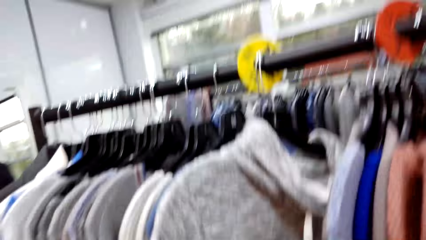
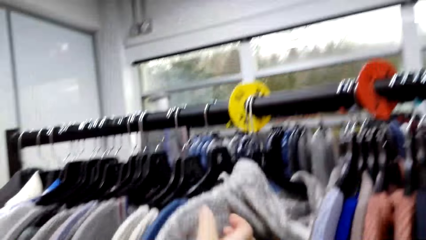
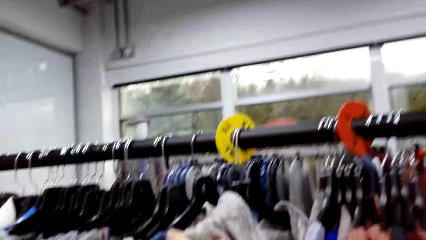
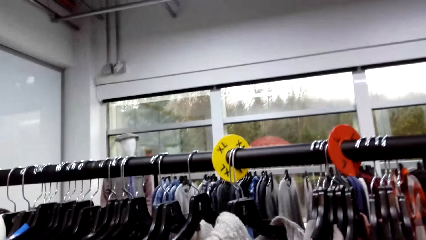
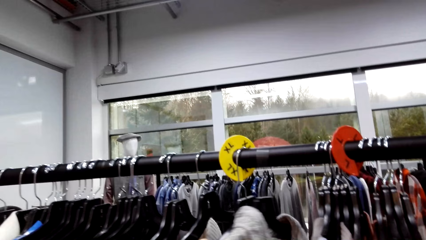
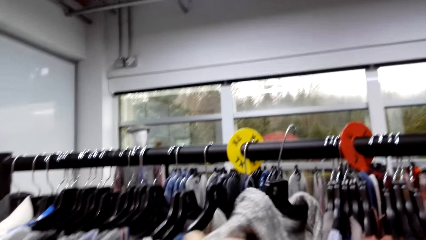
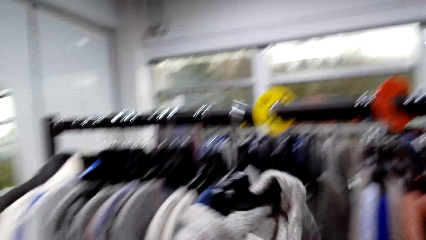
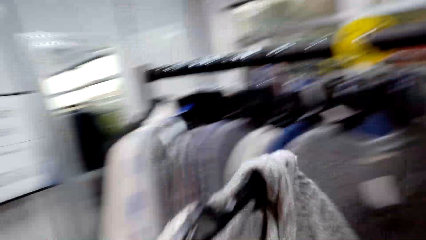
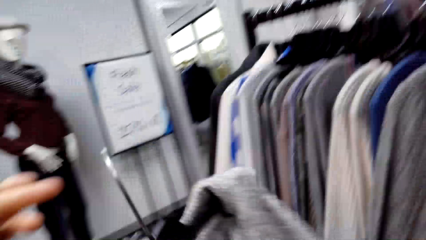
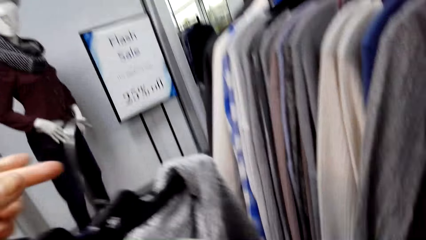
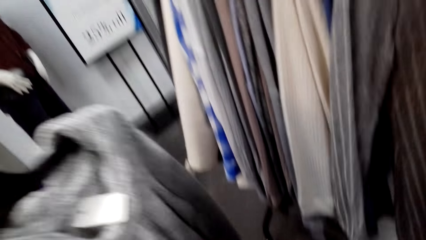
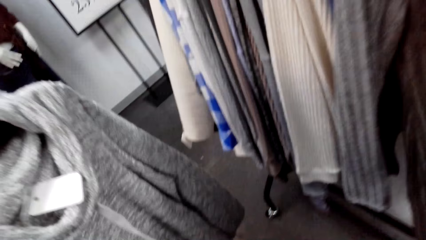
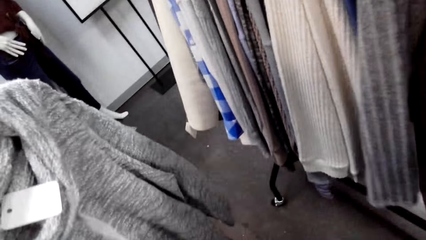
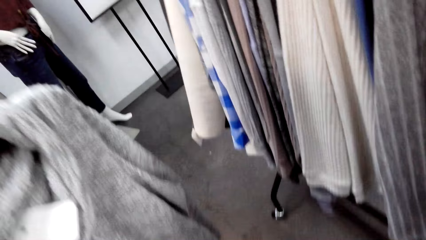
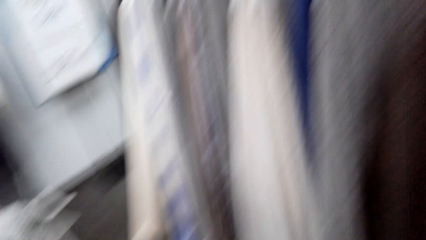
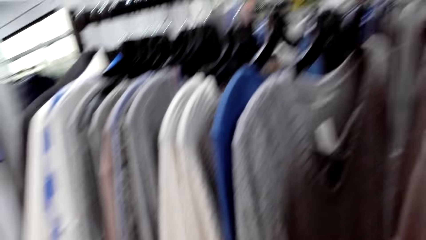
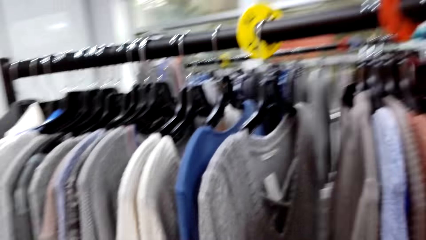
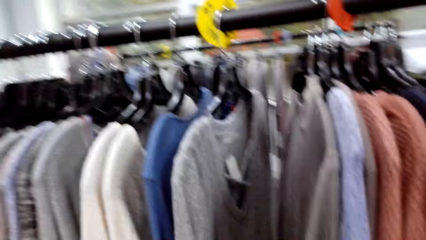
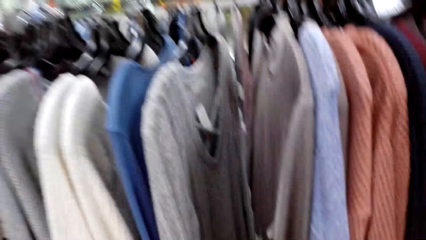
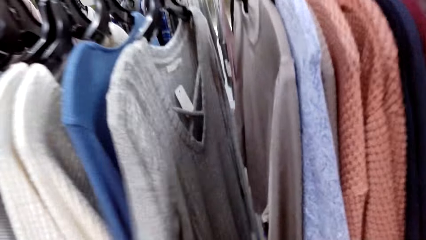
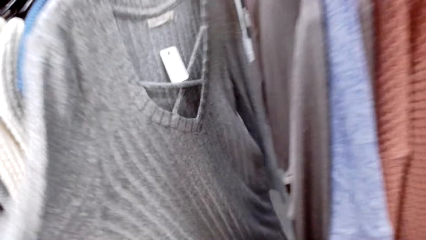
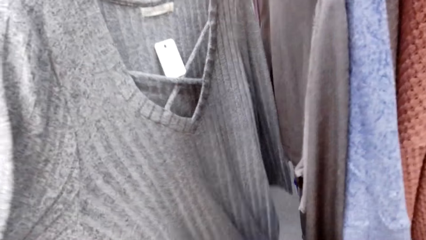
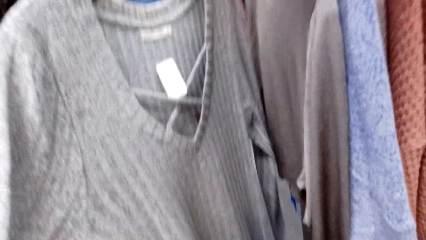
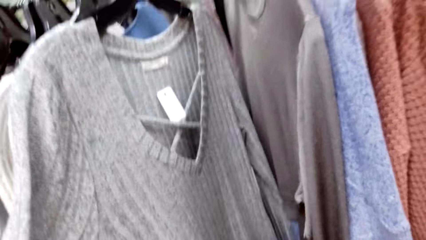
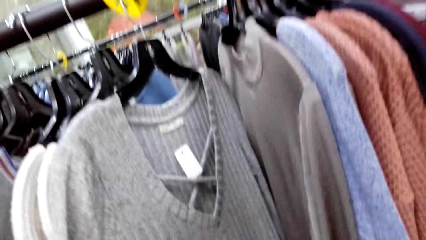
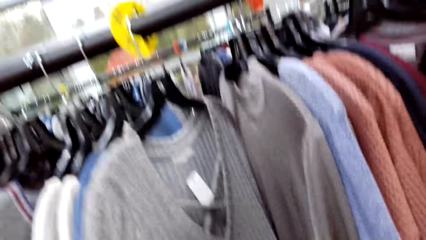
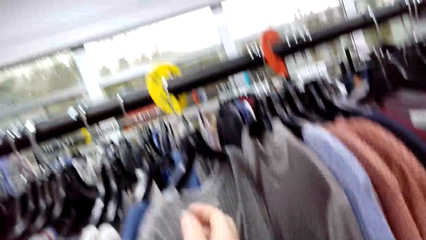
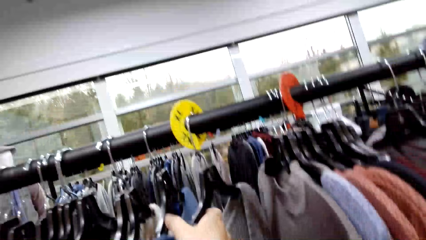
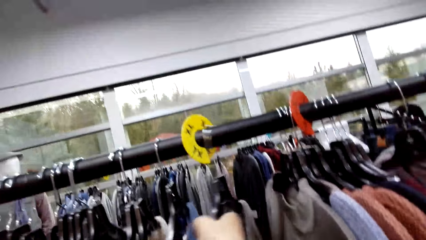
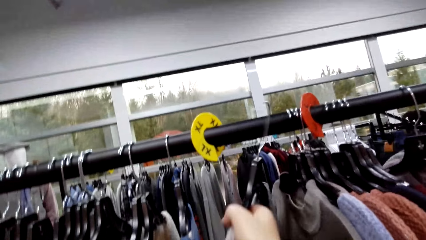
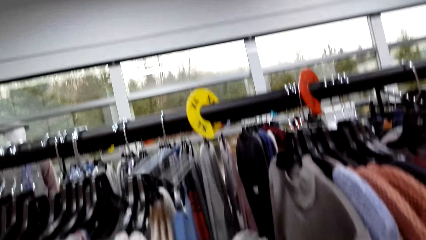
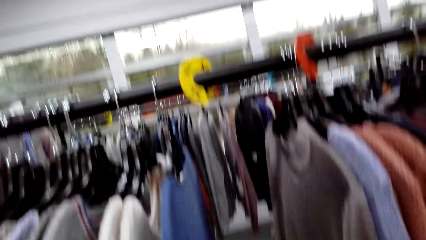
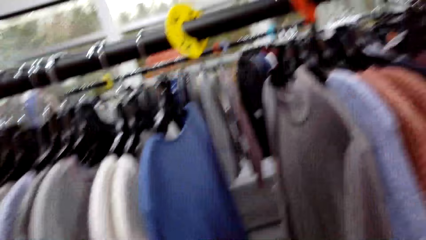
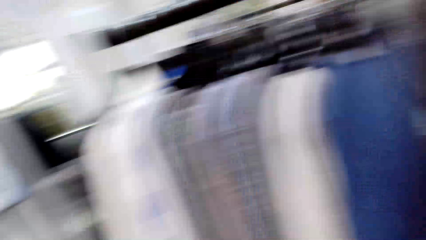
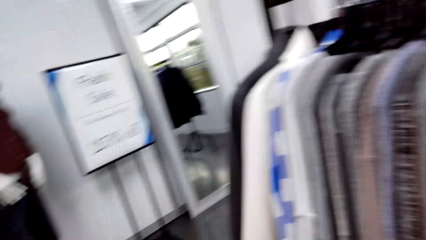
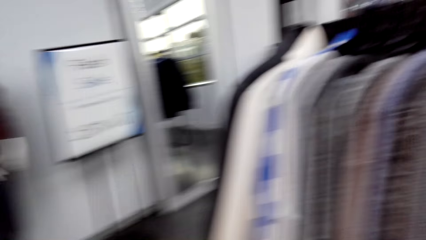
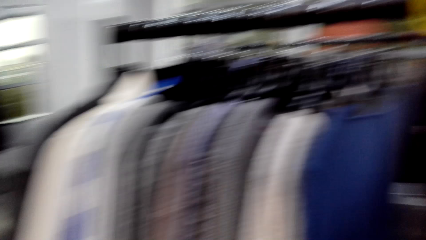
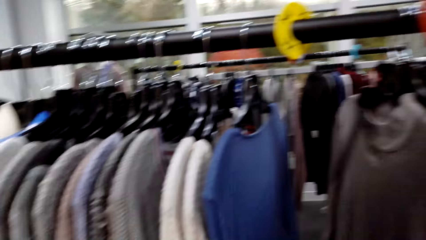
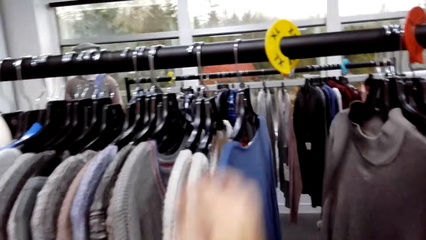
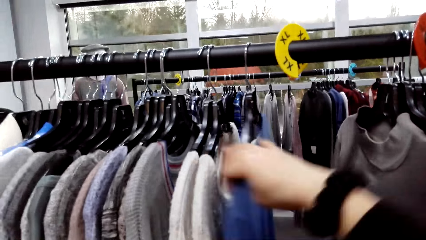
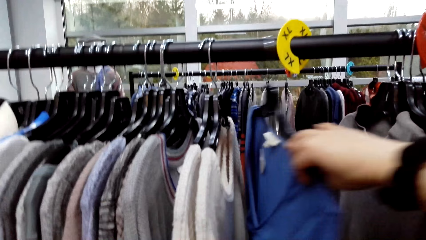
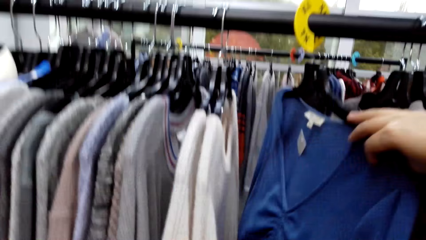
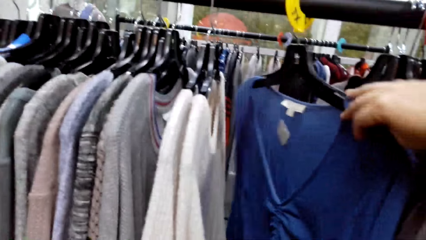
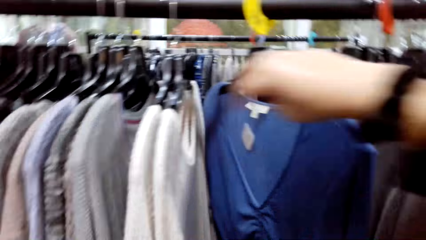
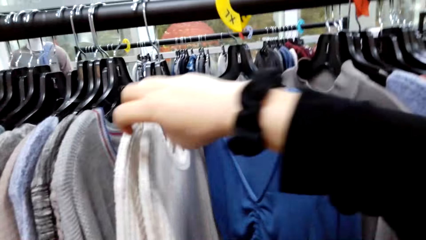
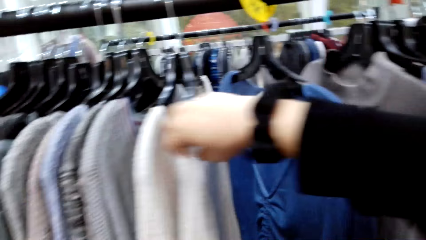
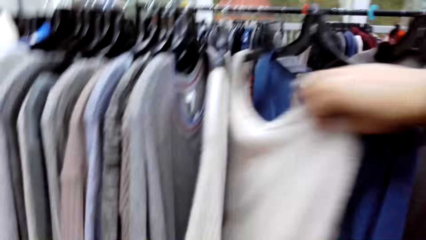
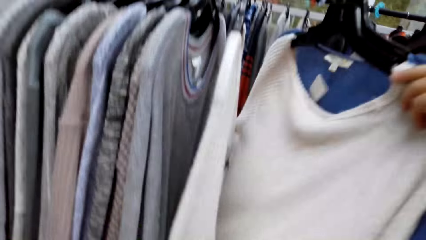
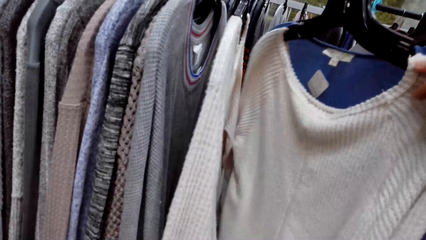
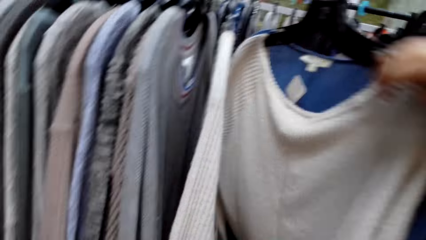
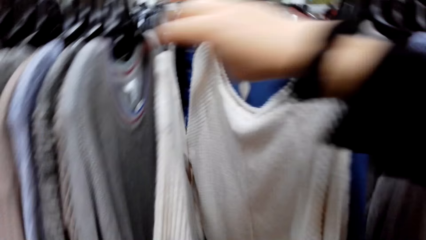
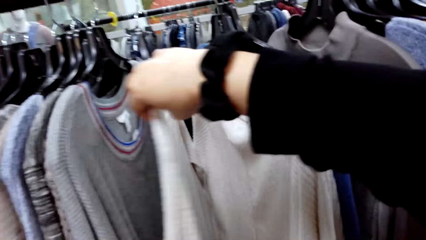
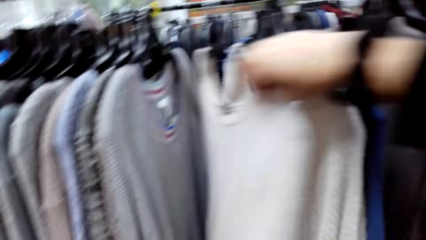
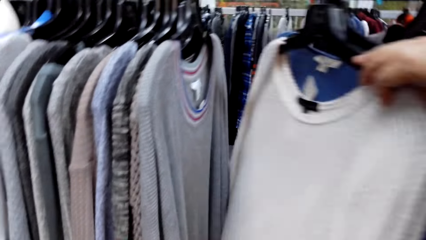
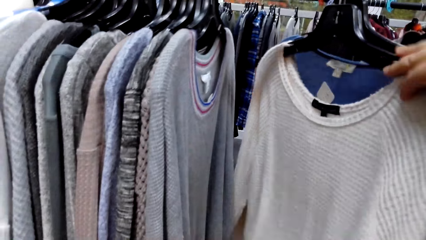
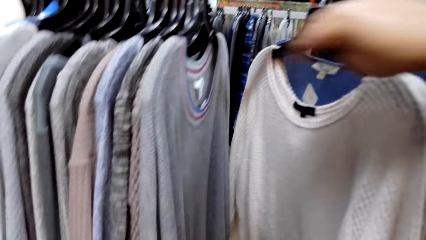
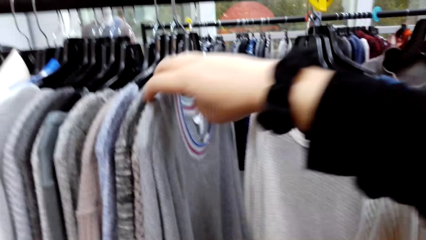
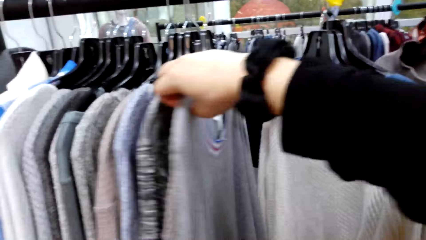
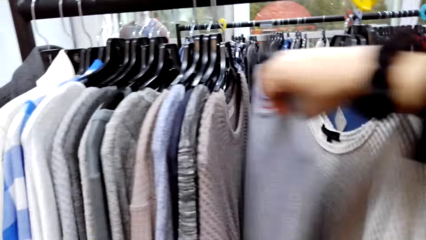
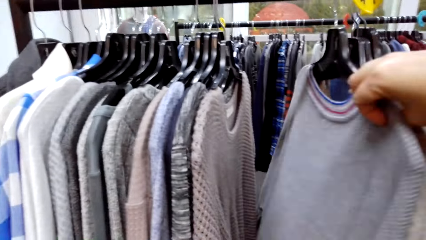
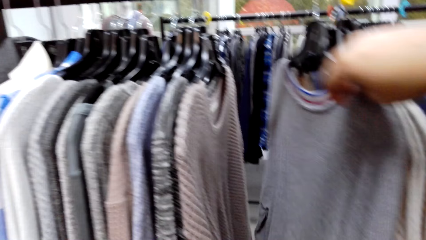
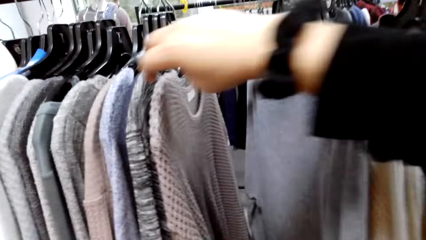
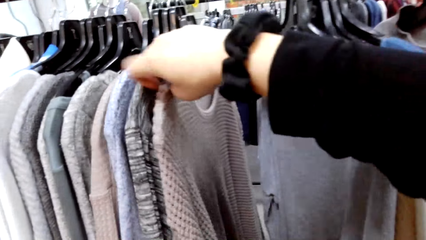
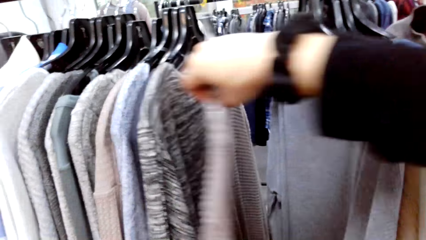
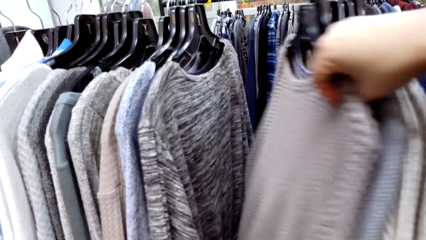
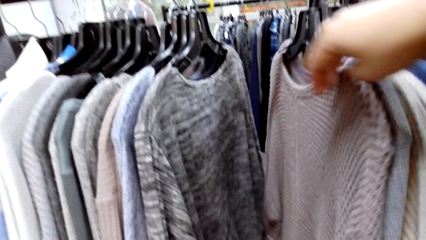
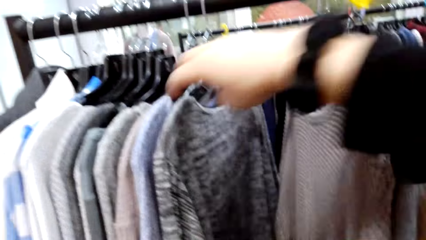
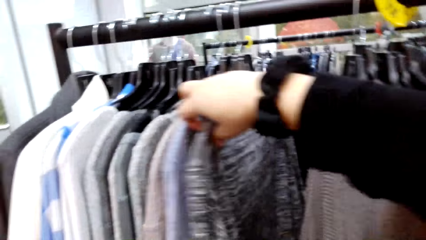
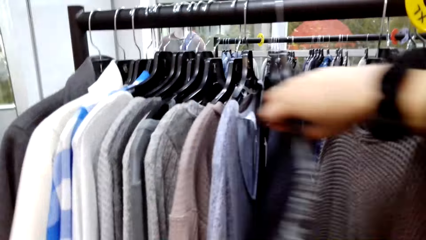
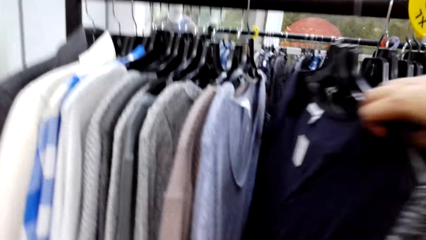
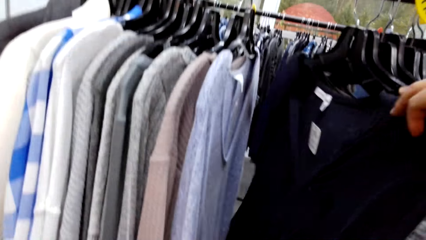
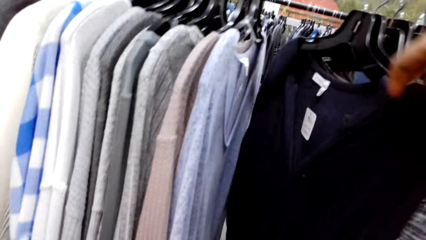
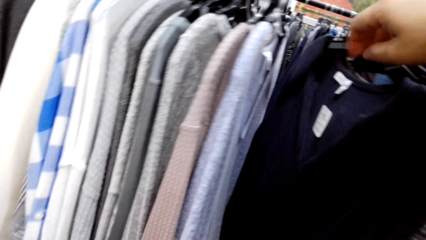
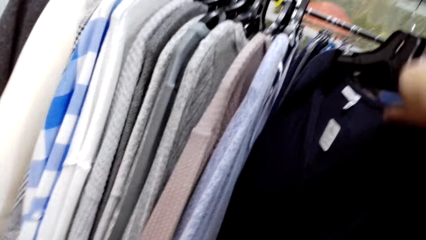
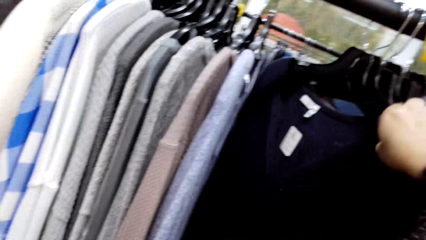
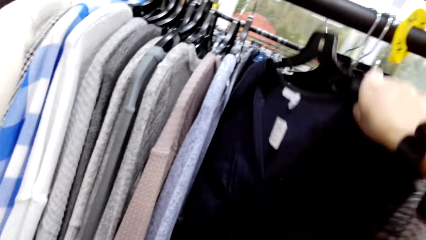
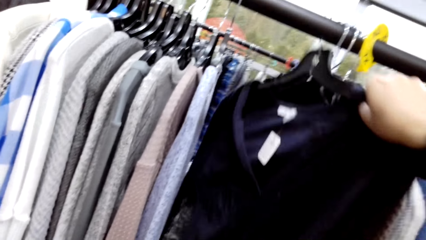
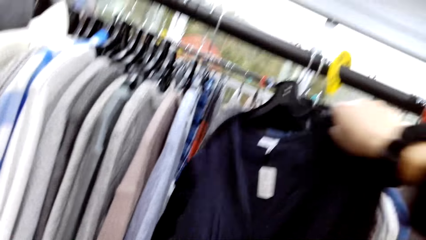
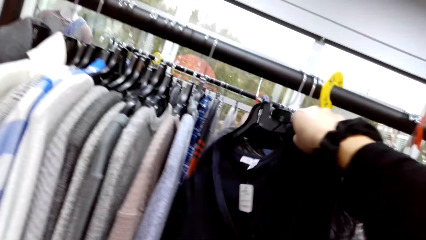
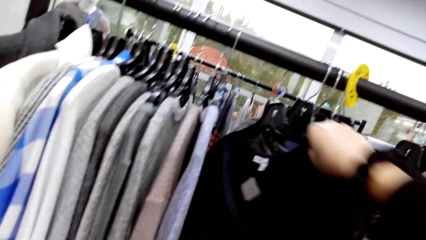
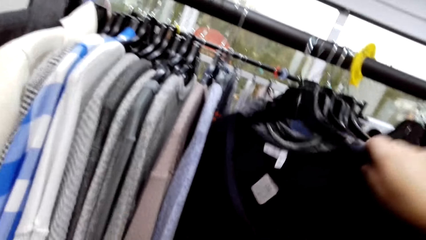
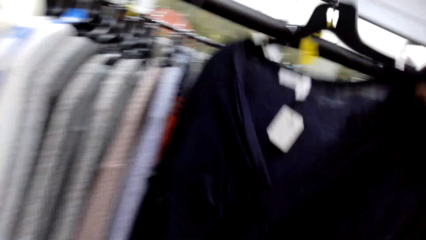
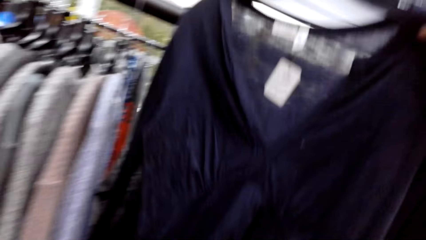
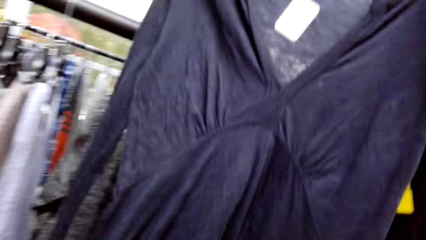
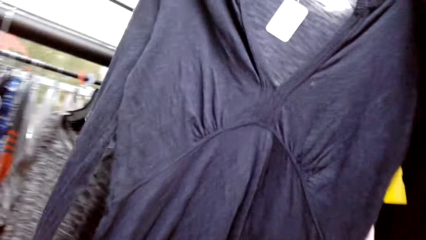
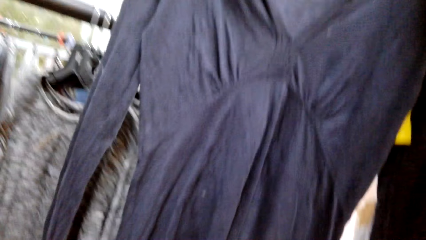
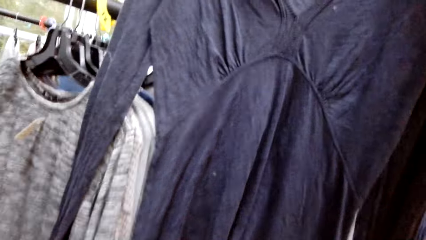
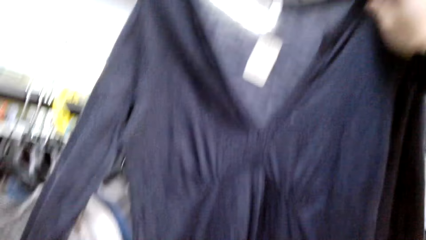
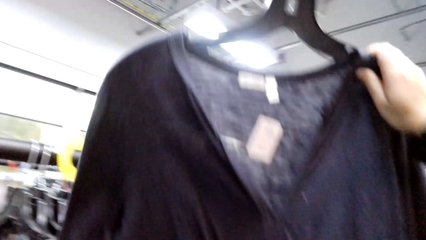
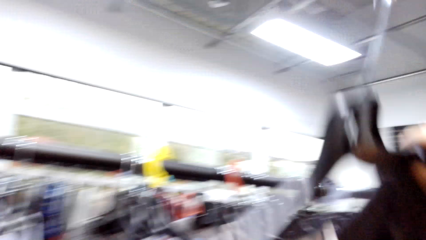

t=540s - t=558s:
The camera wearer removes a sweater on the rail. They look at the clothes. They remove a sweater on the rail. They move sweaters on the rail and look at the clothes. They talk to a man. They remove a sweatshirt or blouse from the rail.
